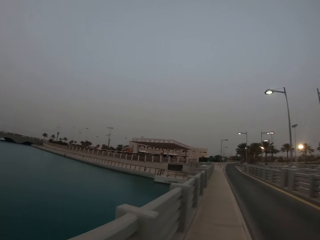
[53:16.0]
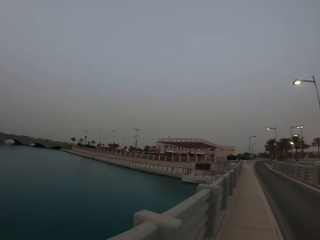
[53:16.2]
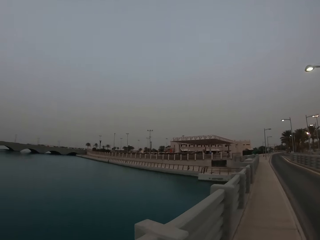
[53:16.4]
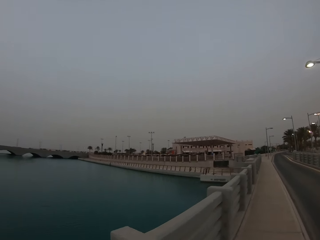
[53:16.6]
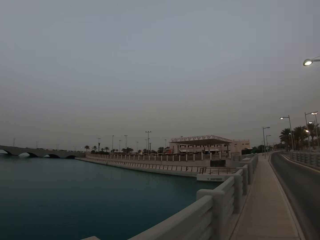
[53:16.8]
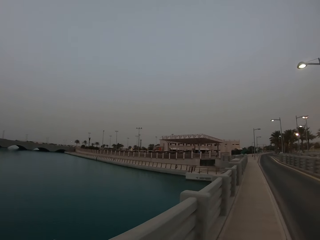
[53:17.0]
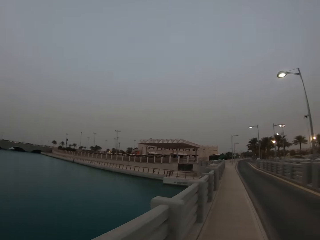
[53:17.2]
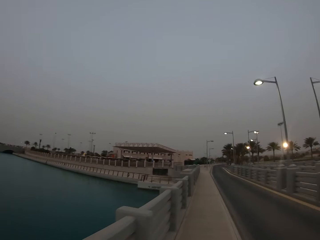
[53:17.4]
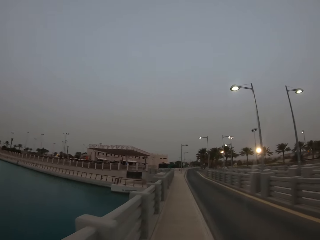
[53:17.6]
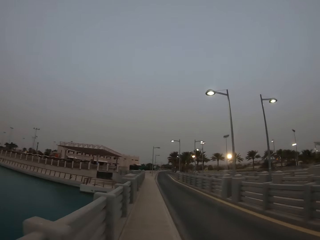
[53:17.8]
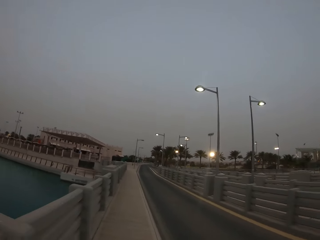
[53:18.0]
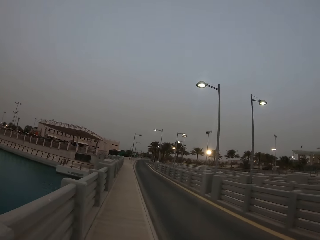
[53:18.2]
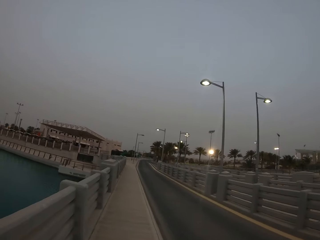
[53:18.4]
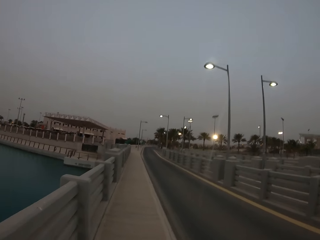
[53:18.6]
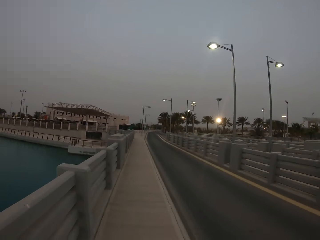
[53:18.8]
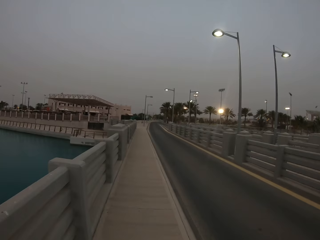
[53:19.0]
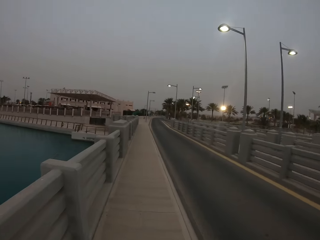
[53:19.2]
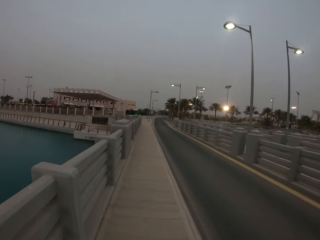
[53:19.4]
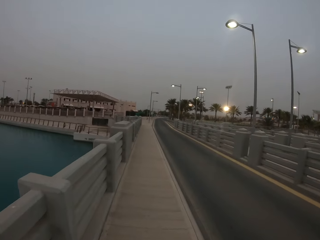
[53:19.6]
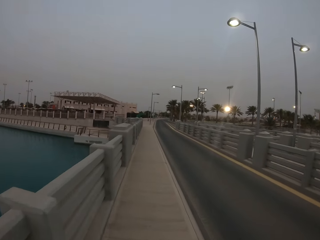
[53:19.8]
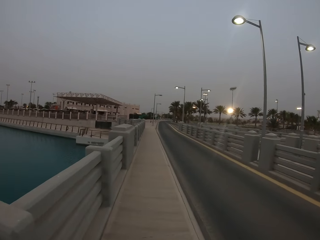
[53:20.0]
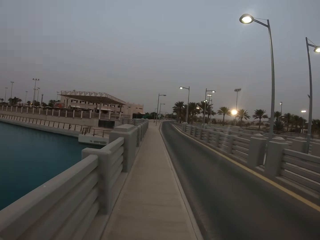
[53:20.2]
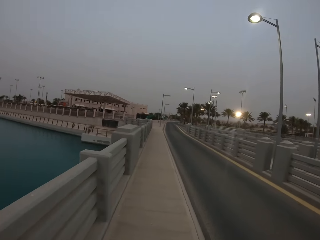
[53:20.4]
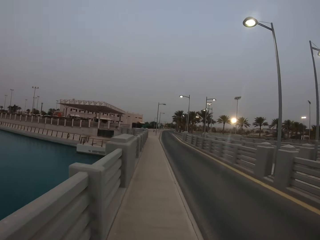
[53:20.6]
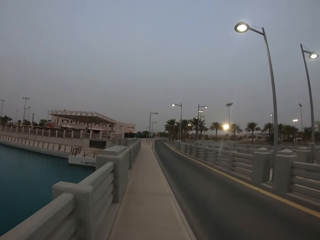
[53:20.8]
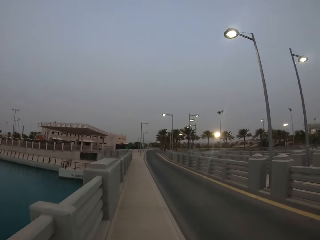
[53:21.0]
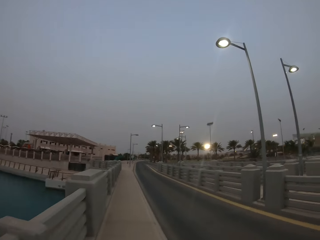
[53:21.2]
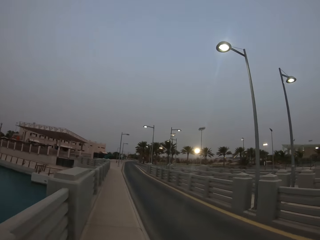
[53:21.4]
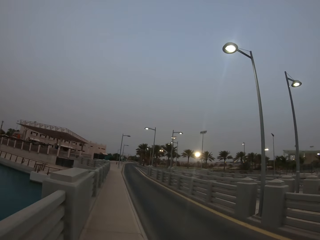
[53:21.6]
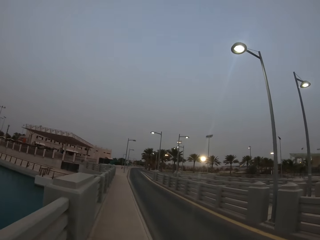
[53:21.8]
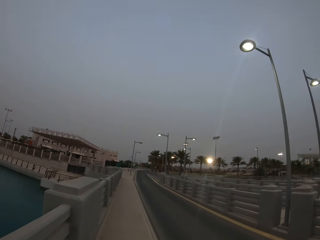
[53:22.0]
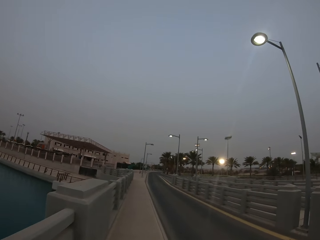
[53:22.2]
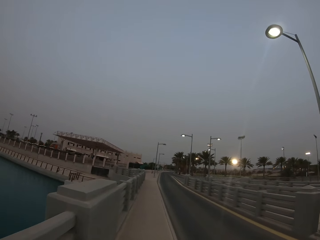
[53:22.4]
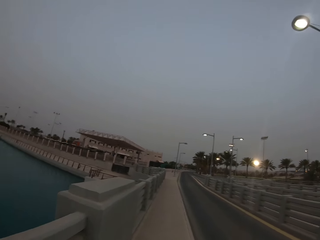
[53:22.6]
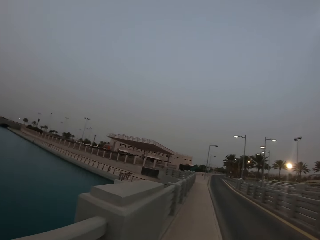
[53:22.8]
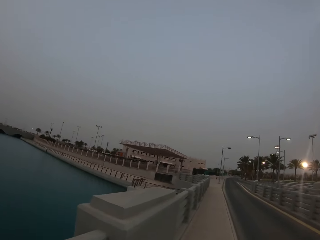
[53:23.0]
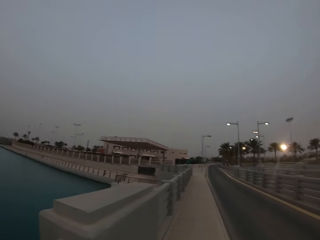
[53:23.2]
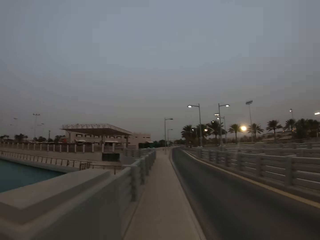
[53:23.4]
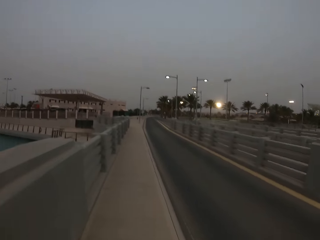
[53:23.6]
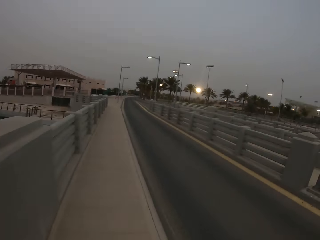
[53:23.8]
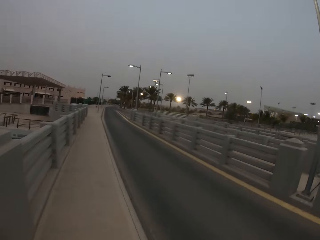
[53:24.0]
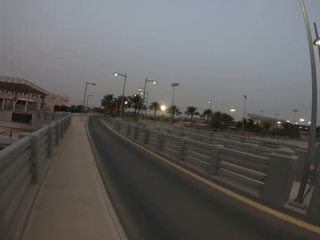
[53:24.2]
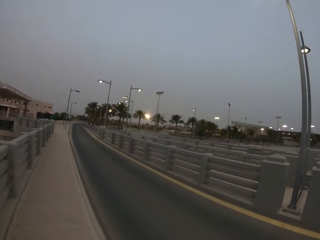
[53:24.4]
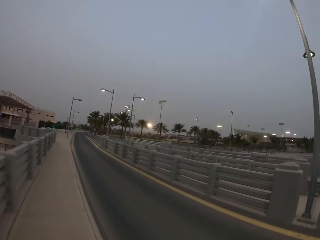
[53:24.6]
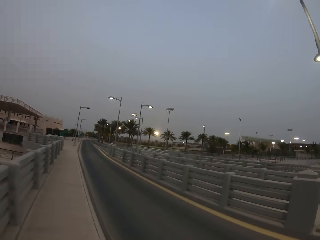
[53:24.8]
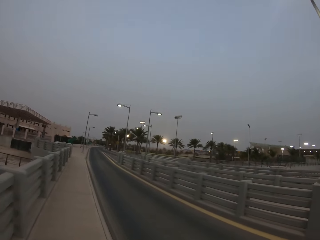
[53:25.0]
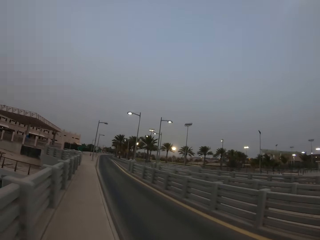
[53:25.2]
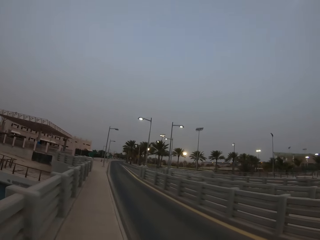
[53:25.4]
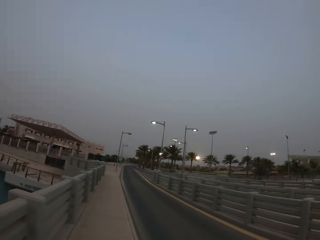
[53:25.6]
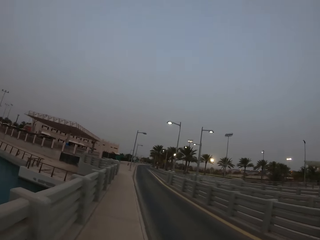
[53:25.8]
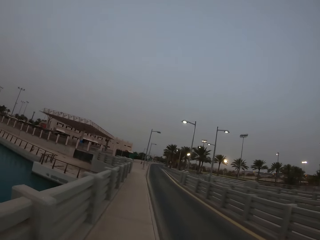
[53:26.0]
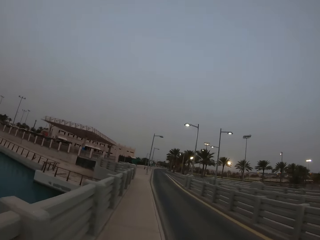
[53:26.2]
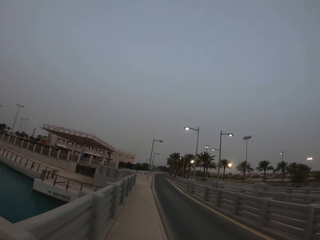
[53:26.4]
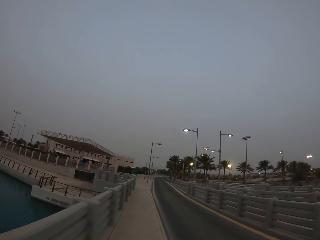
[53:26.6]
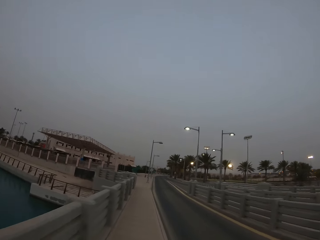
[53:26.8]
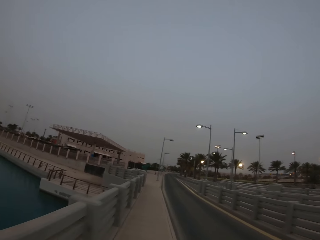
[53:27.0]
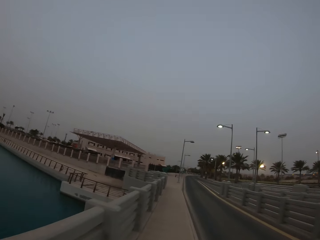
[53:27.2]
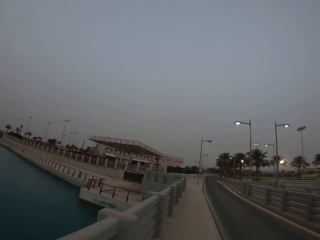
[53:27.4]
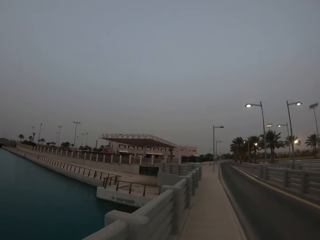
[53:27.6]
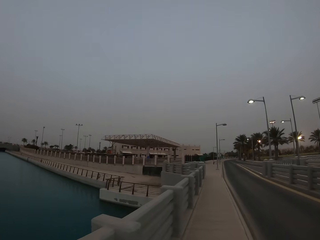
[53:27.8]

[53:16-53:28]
The camera wearer looks around. They walk around.

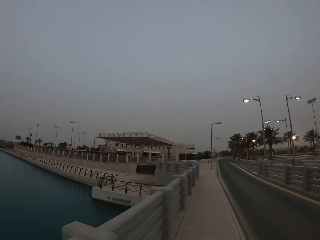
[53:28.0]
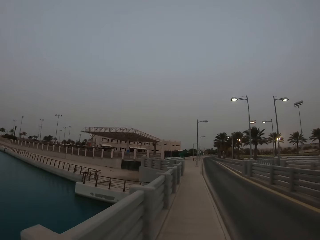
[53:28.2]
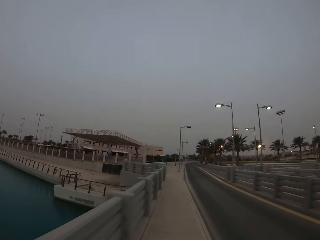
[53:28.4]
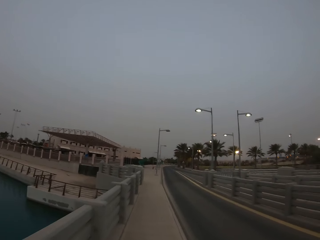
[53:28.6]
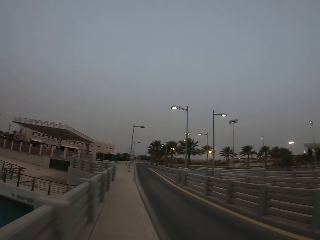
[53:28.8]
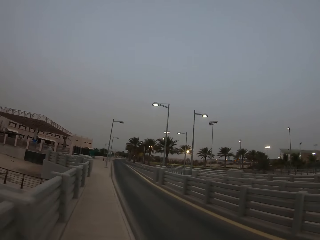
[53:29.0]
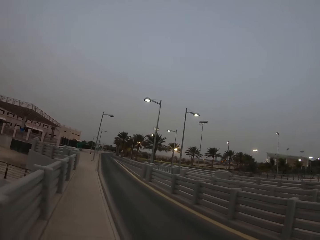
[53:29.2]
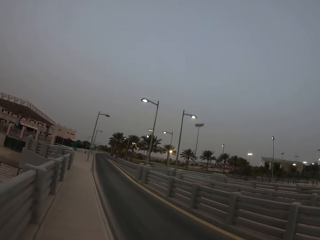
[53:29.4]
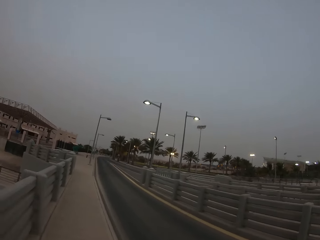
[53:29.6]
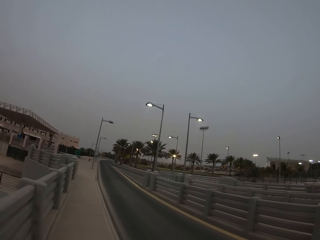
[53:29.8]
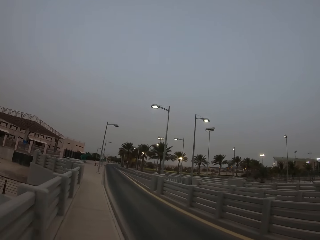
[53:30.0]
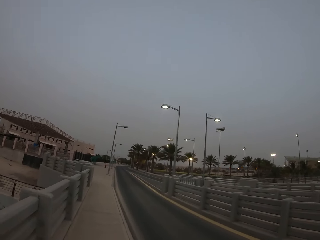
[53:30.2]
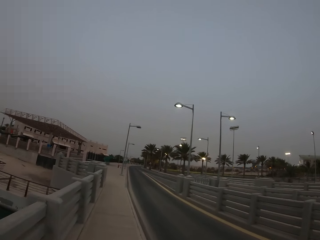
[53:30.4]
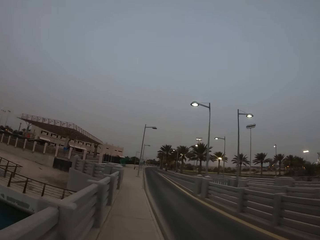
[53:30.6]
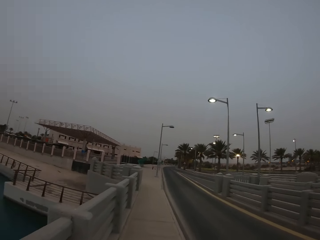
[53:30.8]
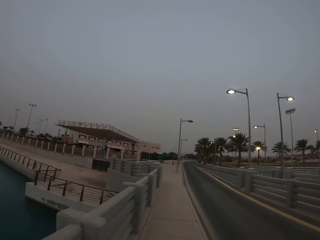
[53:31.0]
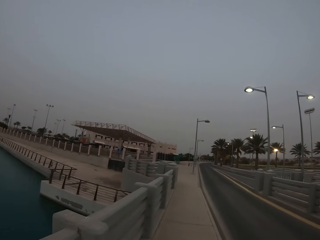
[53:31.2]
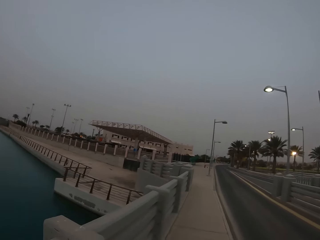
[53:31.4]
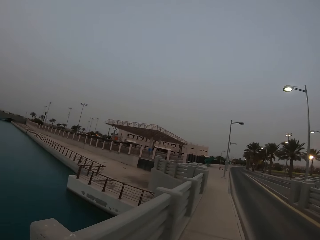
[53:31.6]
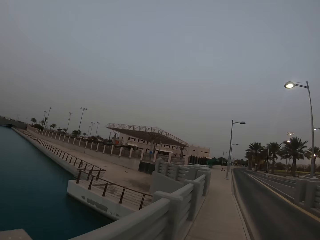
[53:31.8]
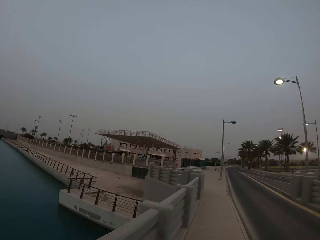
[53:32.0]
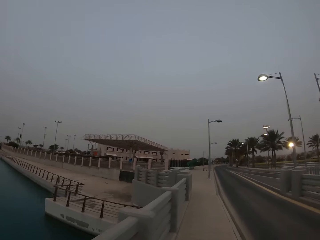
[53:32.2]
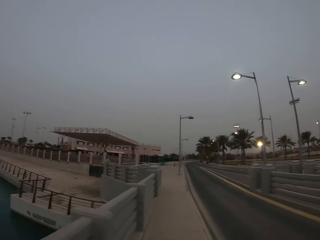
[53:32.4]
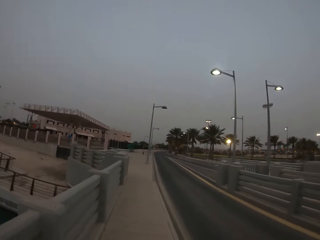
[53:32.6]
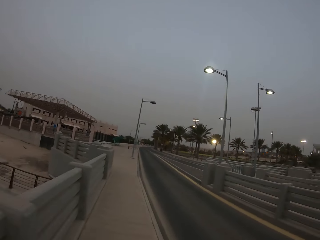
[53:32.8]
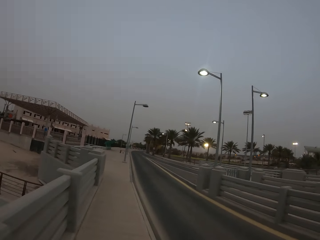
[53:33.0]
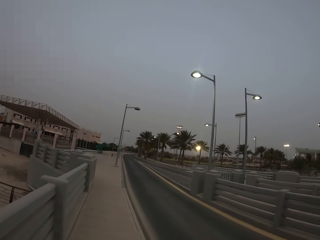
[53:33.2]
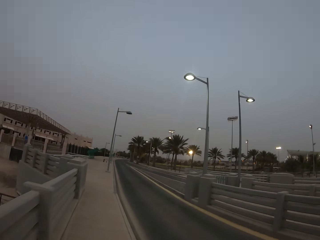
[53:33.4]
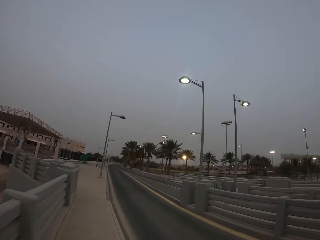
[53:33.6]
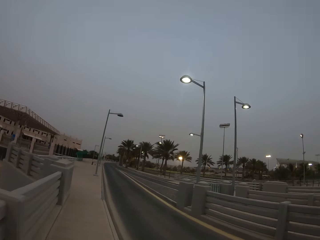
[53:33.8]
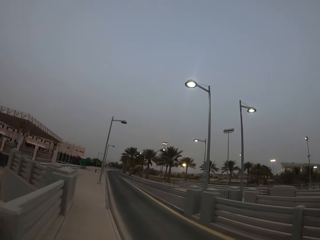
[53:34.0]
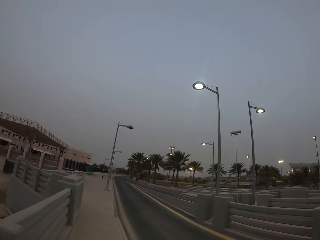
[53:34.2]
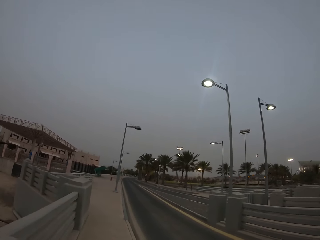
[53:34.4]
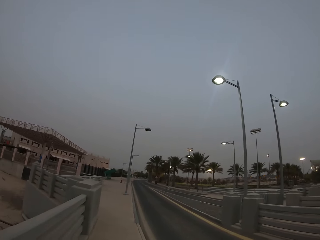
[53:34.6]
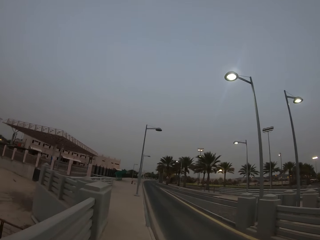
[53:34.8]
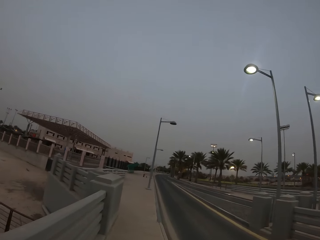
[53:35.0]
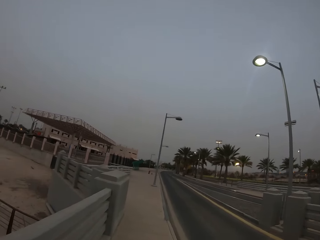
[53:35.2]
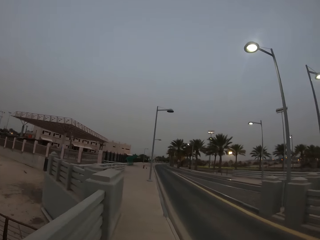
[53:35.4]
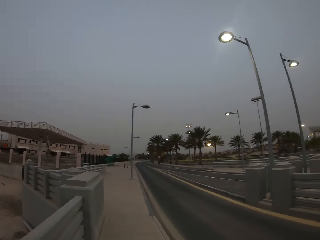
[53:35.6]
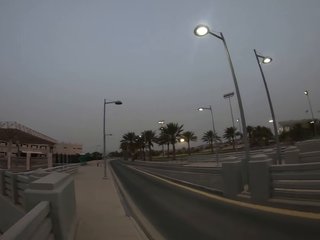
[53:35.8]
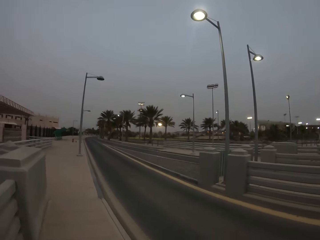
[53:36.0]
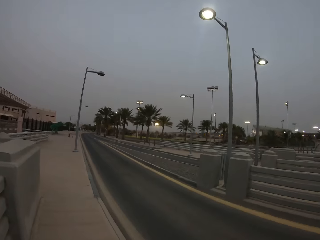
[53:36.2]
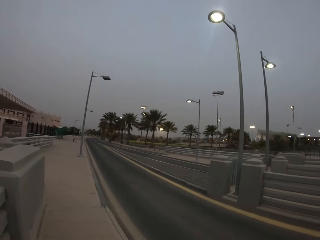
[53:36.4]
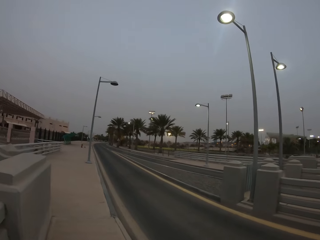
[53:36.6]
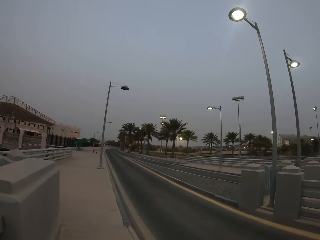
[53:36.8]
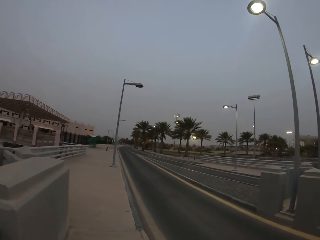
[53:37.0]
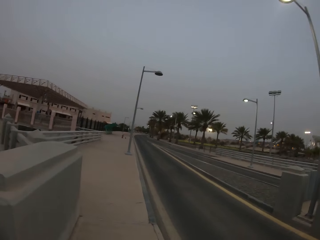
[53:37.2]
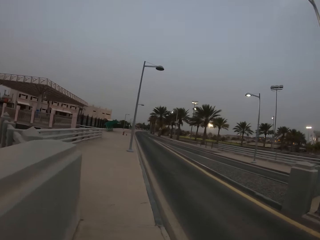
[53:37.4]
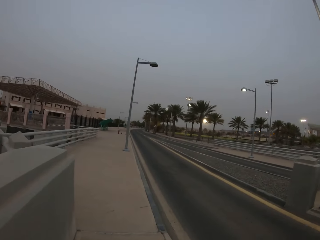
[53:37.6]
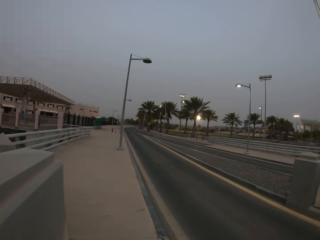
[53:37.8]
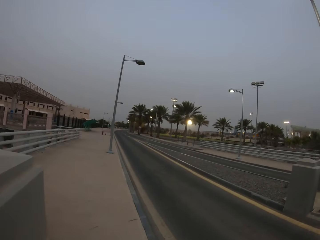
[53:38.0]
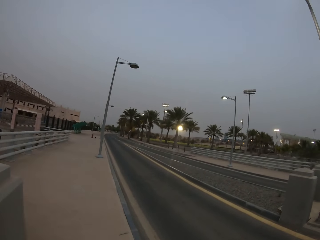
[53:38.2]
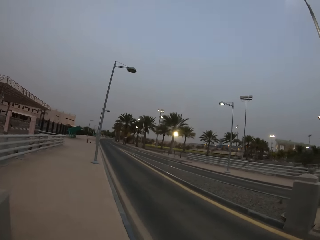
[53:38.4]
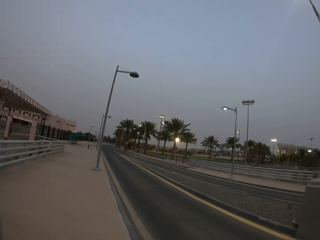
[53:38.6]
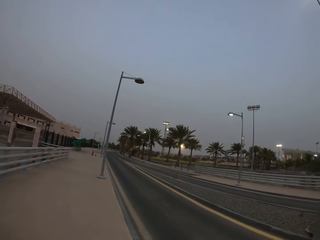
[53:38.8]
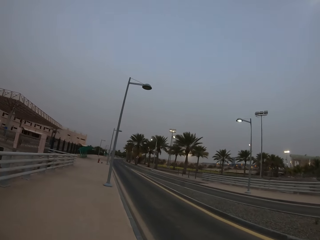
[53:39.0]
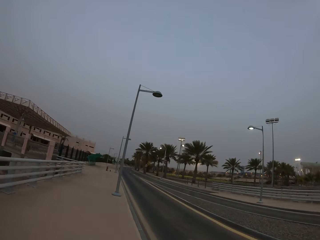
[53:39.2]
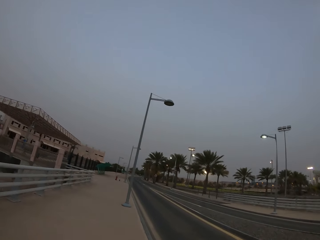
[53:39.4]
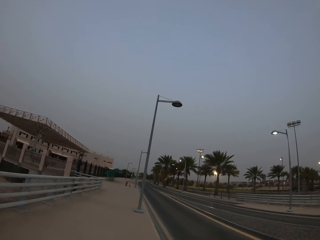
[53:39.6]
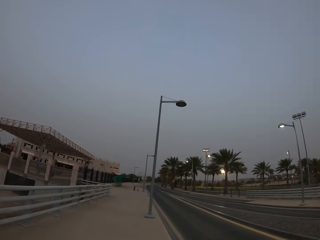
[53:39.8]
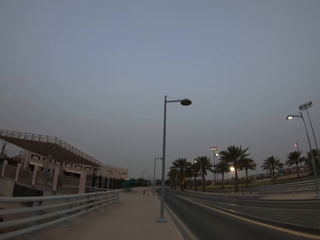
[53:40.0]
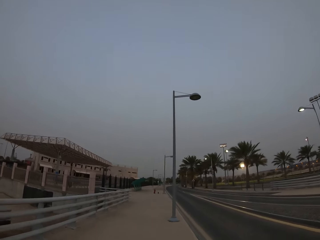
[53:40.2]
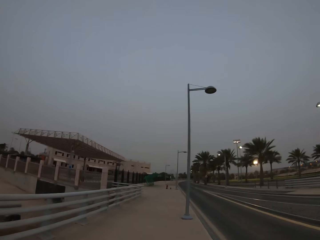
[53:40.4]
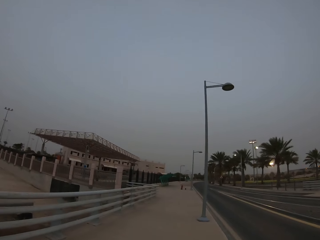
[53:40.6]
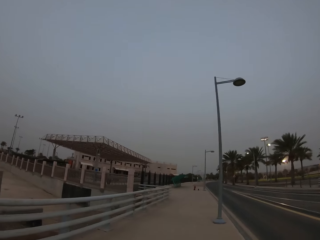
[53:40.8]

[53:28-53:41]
The camera wearer looks around. They walk around.
